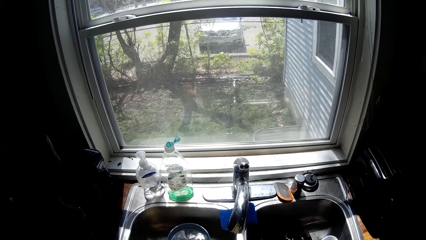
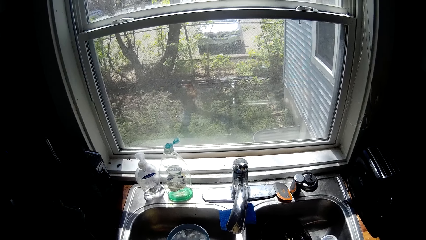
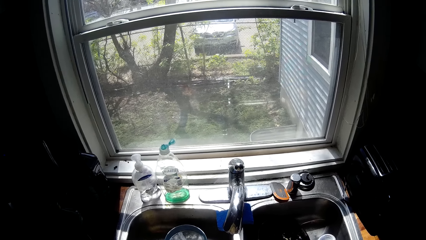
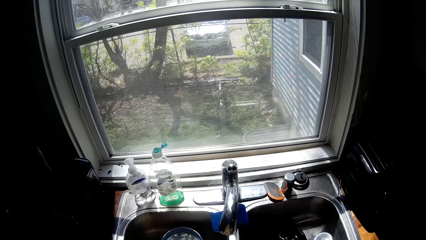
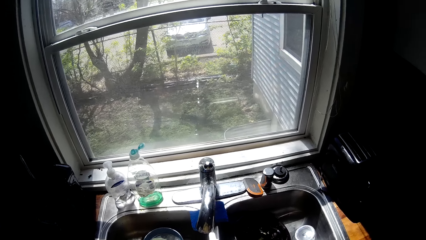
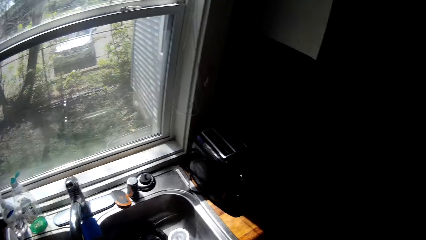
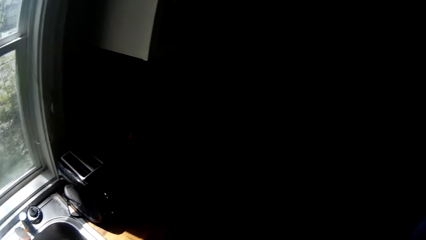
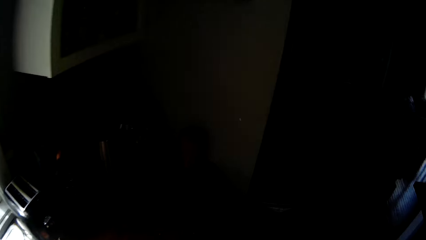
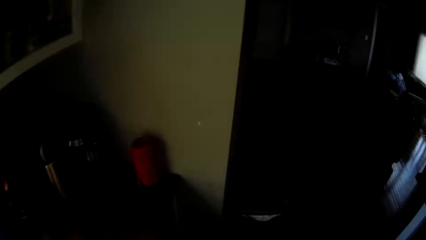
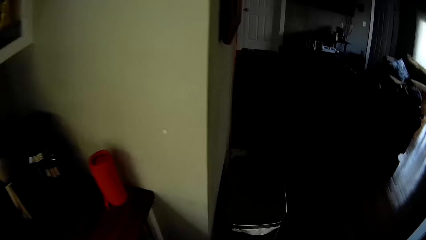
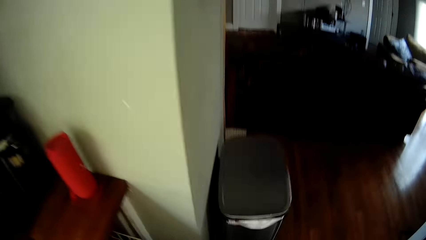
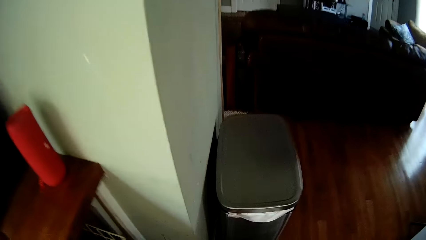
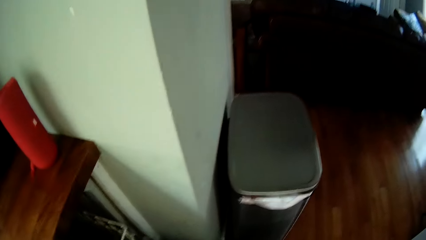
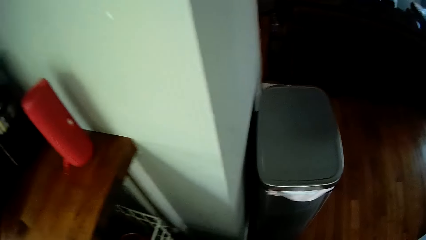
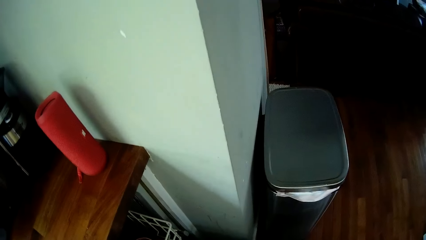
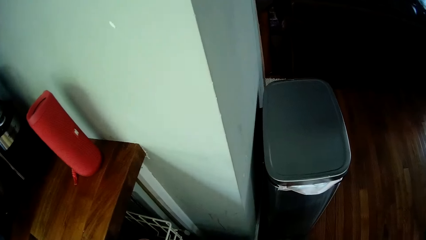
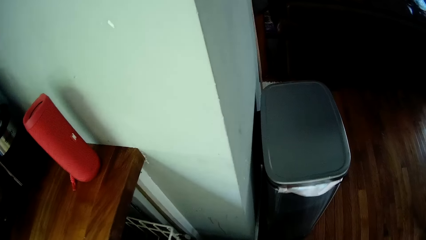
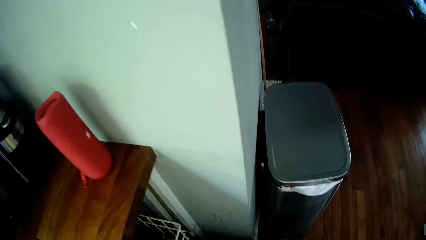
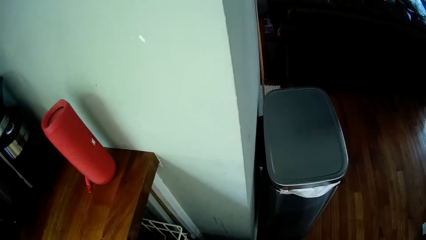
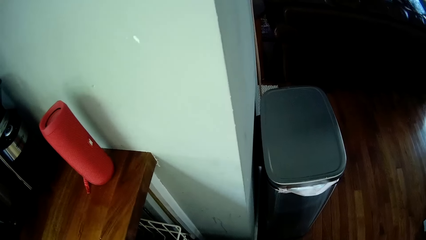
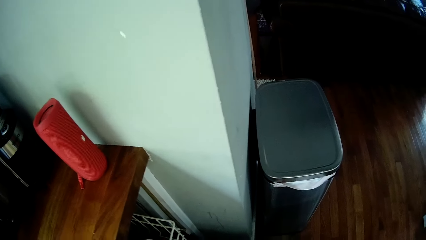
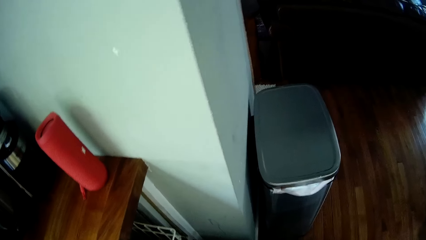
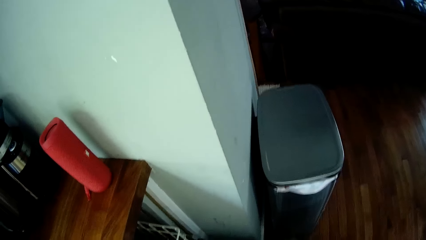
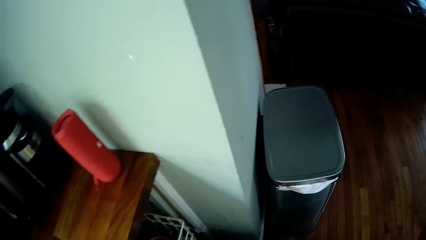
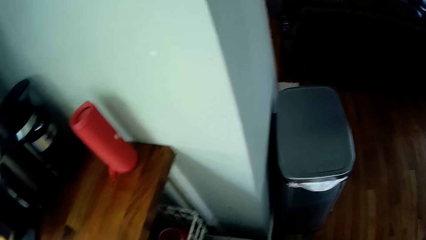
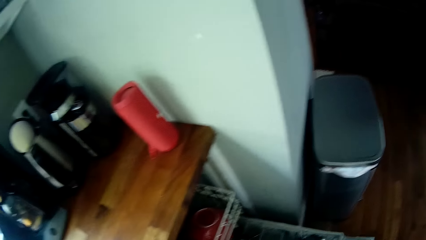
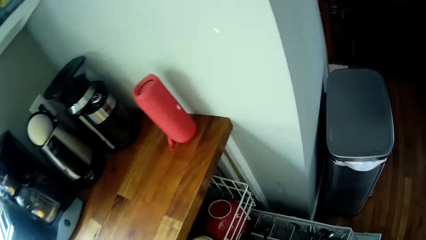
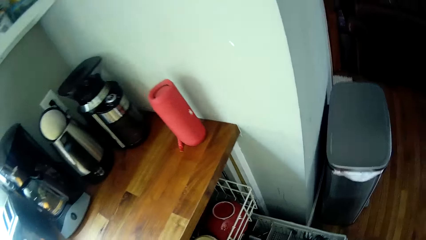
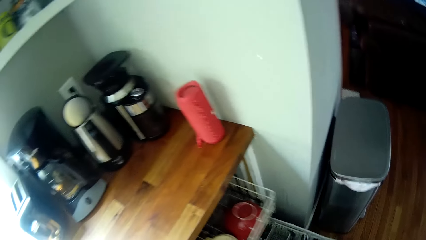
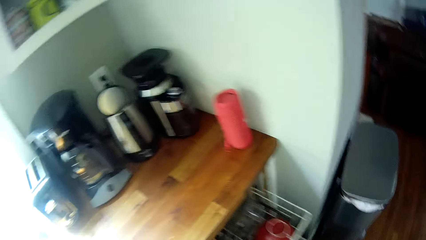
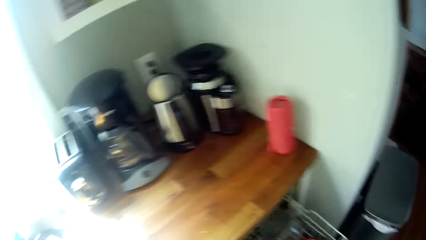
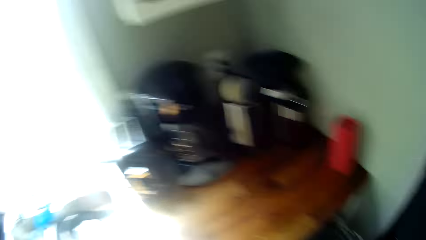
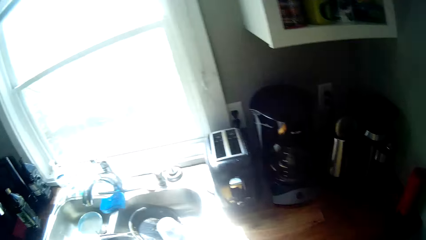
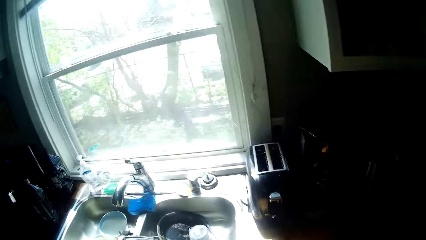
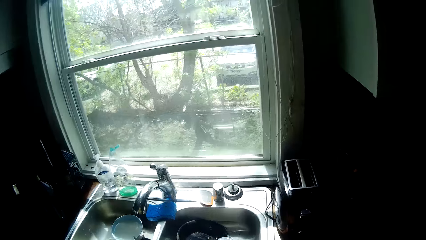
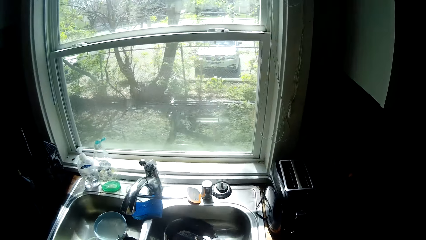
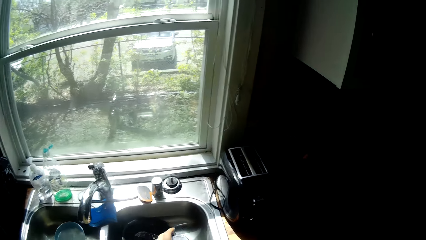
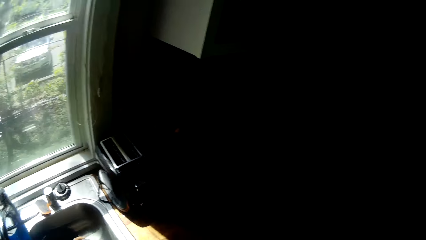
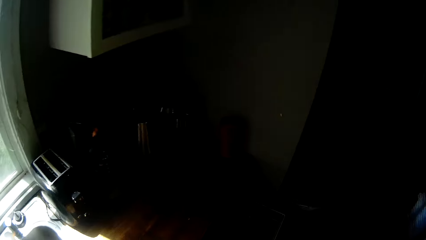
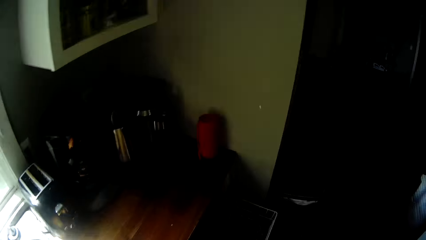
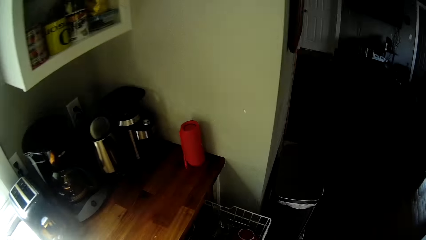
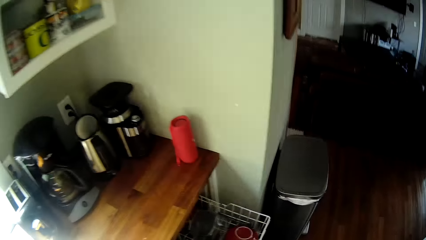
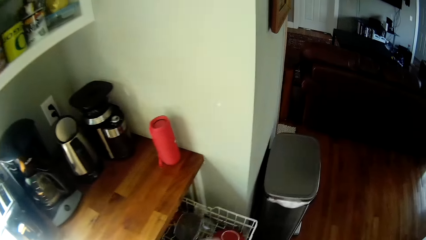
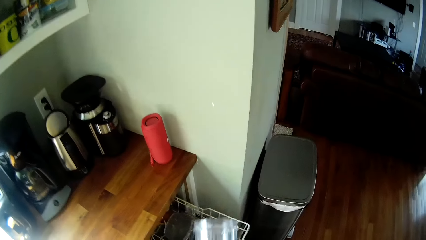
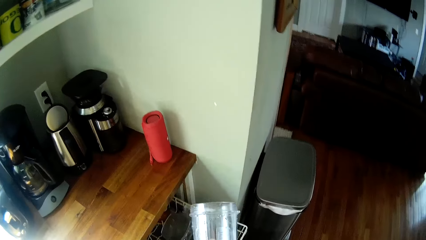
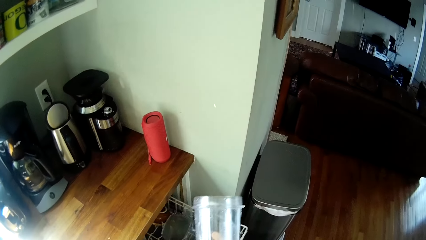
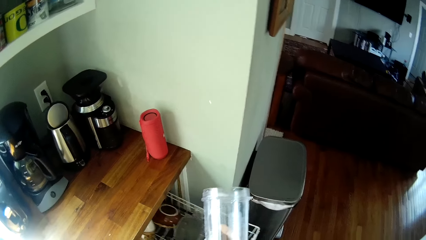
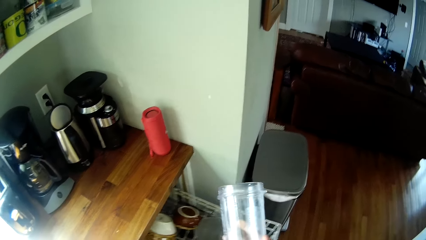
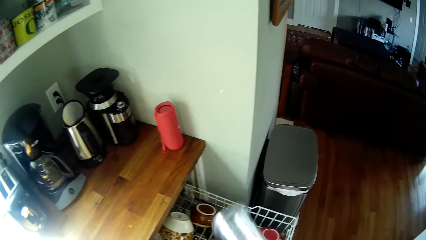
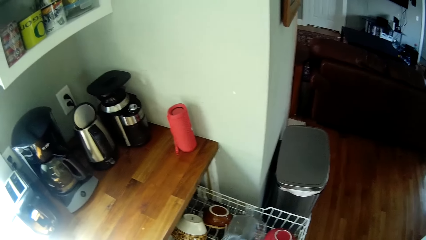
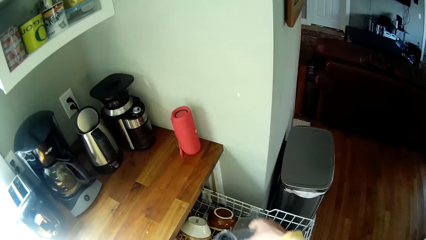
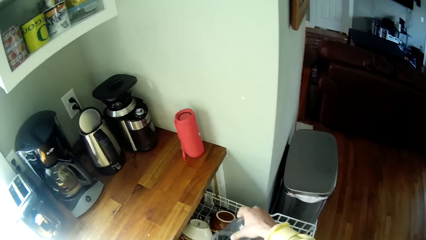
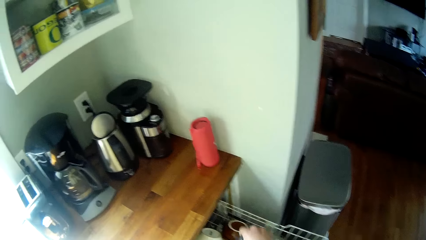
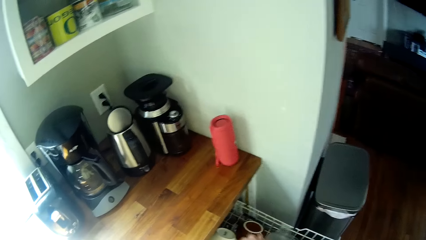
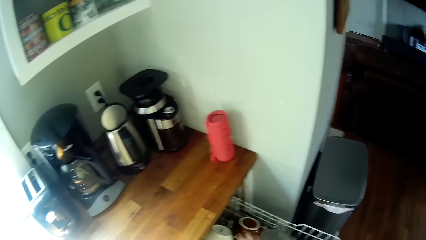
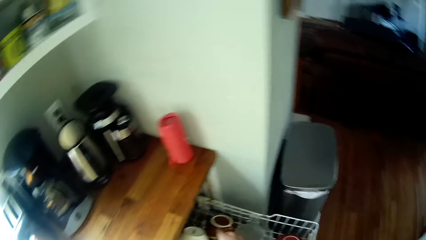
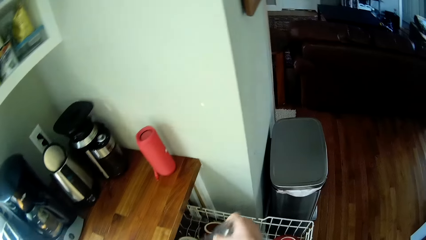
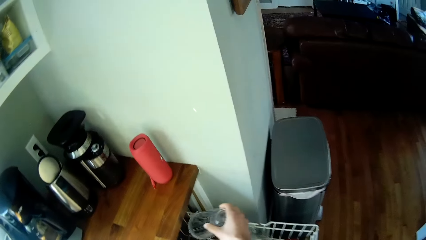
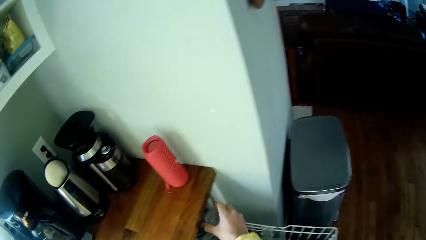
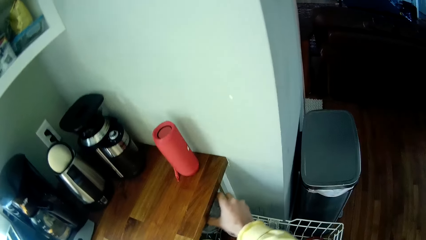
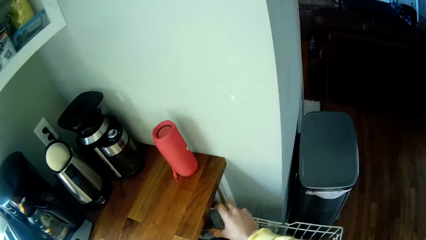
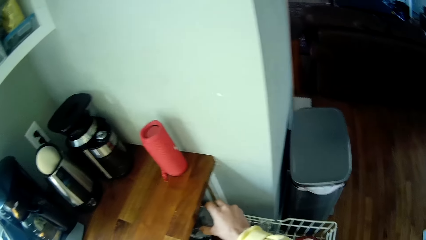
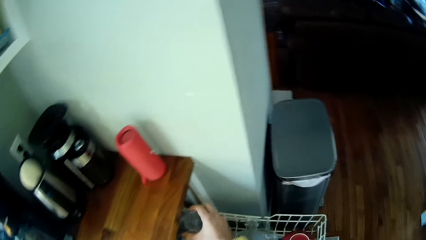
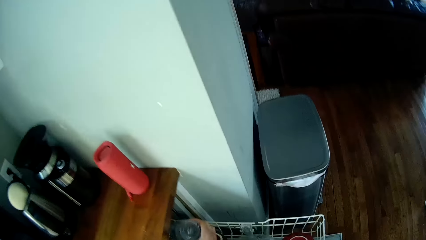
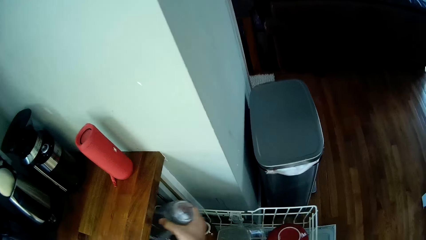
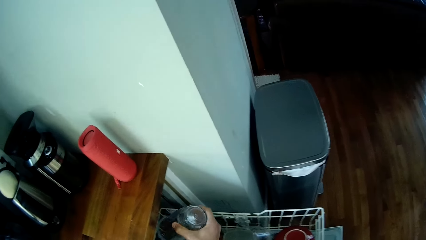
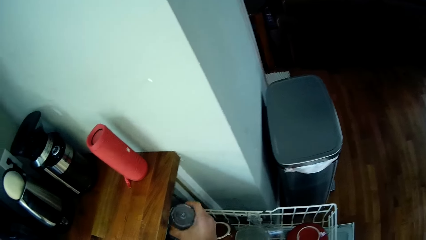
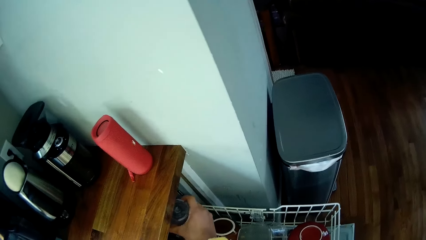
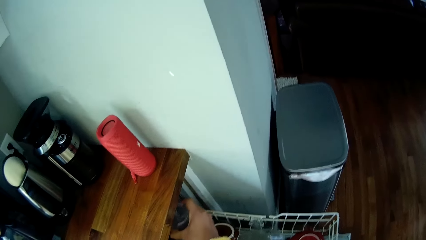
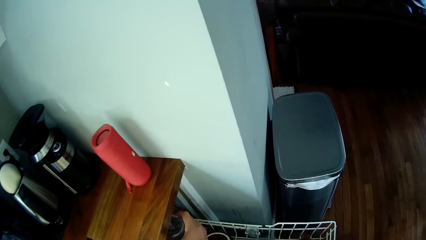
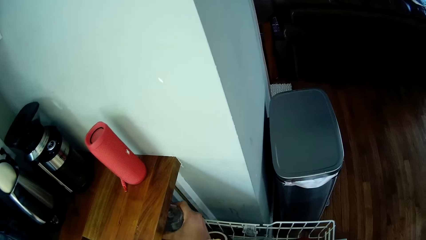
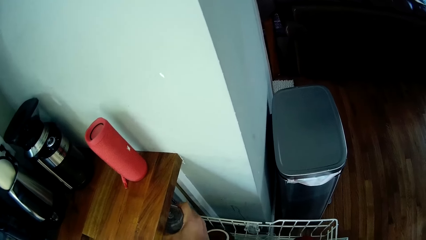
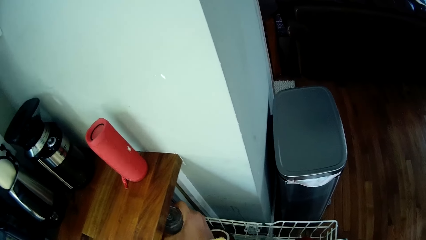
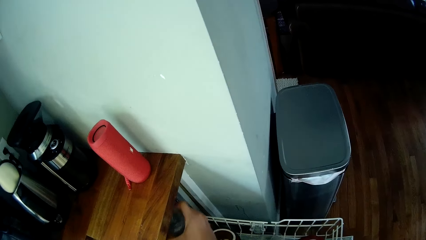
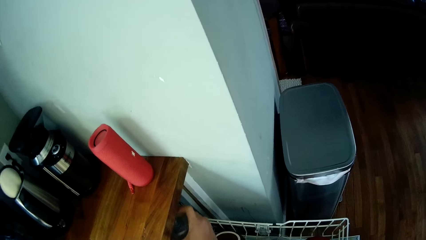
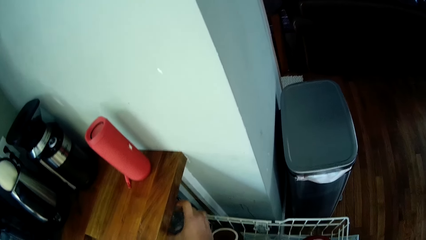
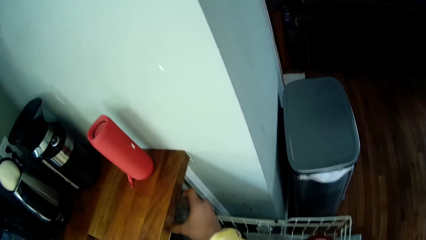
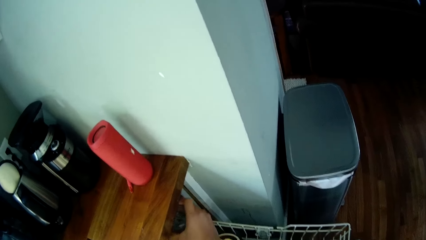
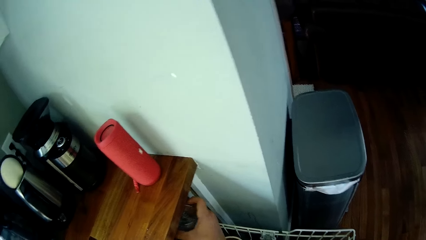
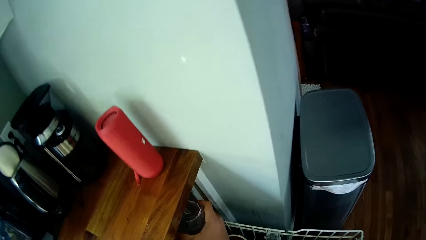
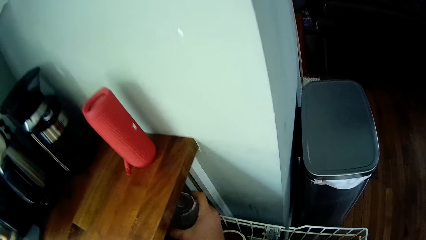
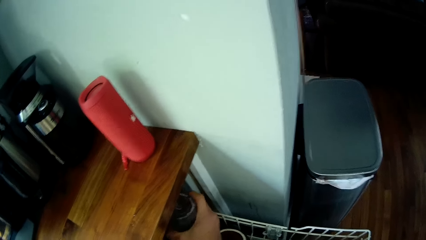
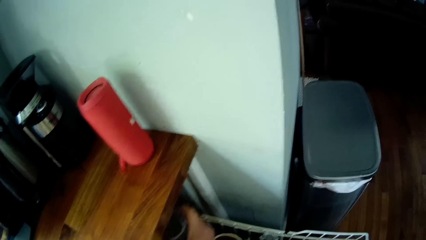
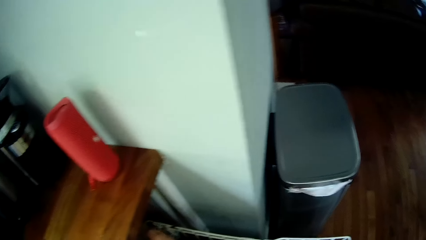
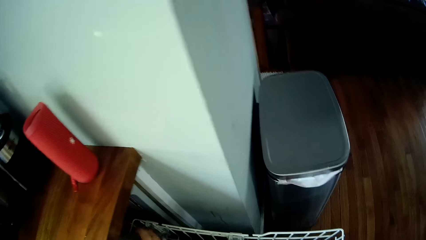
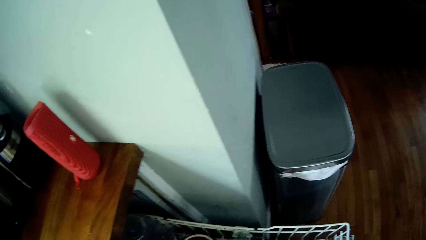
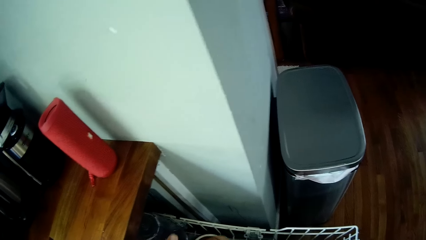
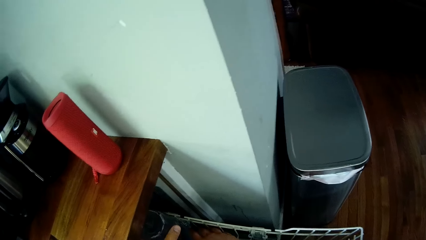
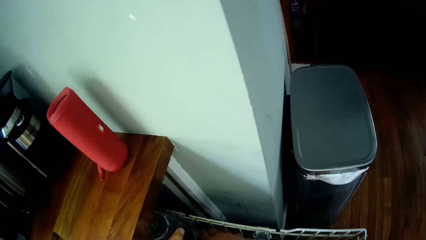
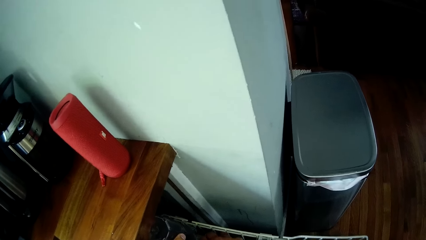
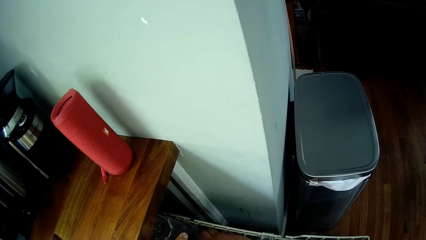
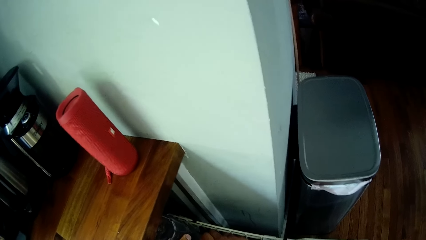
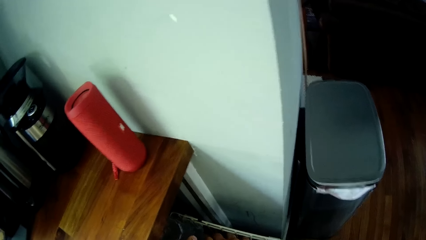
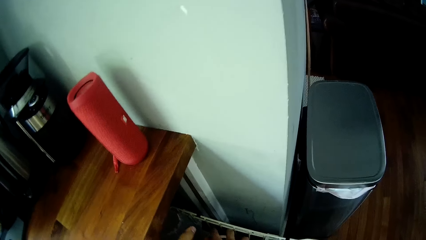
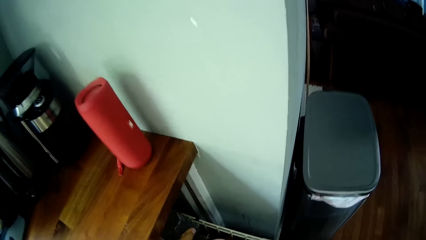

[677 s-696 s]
The camera wearer opens a dish rack or cabinet with his right hand. He looks around. He picks up the glass. He holds a jug with his right hand. He keeps the jug in the dish rack. He inserts the glass into the cabinet. He fixes the glass into the cabinet.
